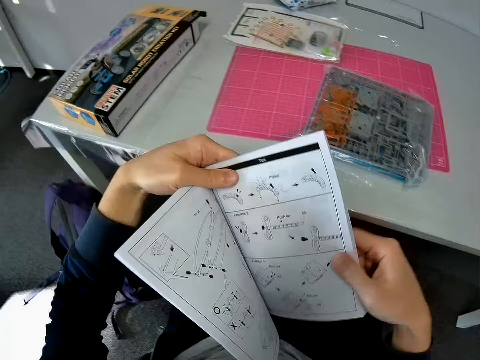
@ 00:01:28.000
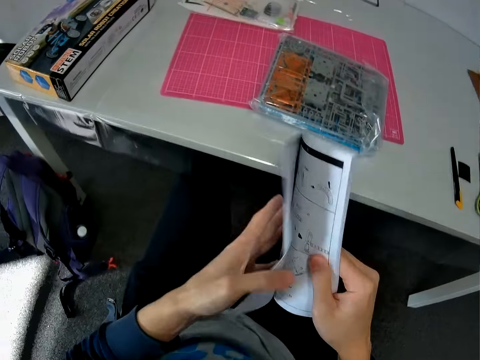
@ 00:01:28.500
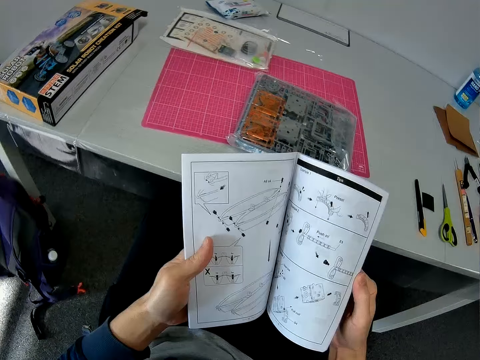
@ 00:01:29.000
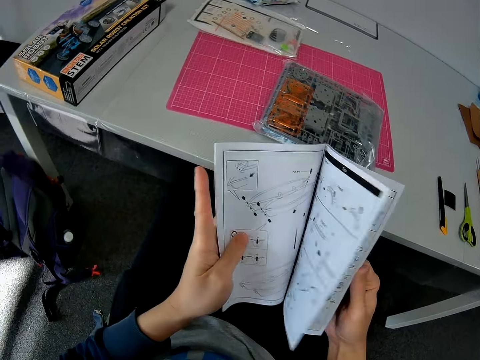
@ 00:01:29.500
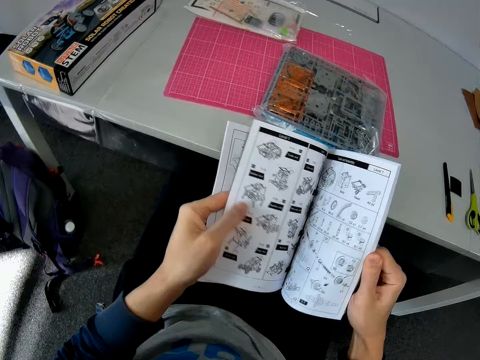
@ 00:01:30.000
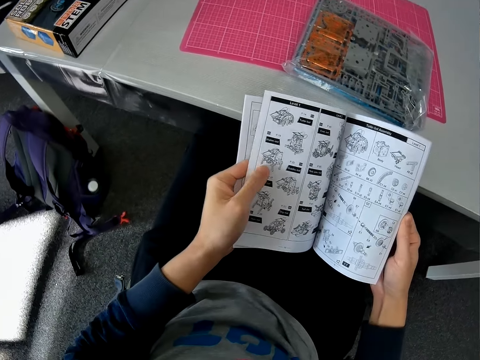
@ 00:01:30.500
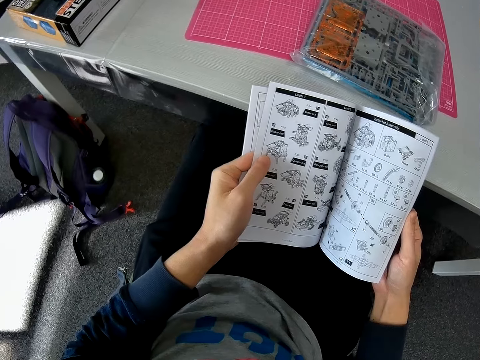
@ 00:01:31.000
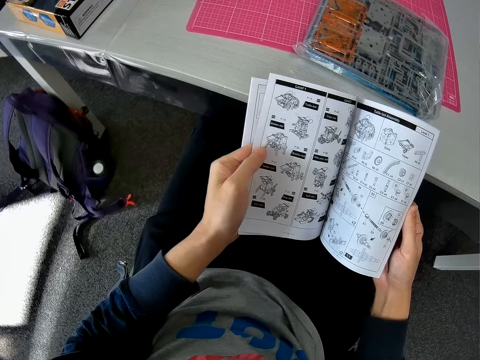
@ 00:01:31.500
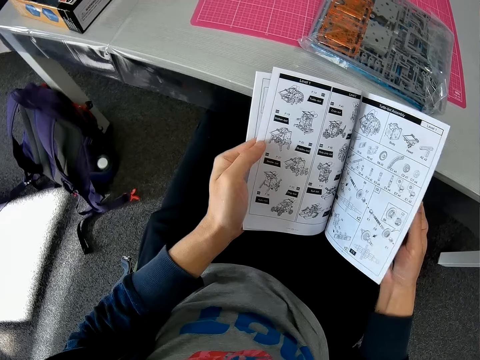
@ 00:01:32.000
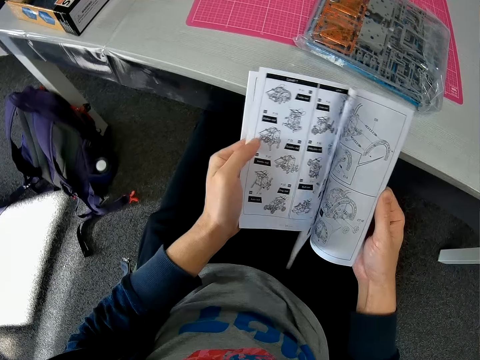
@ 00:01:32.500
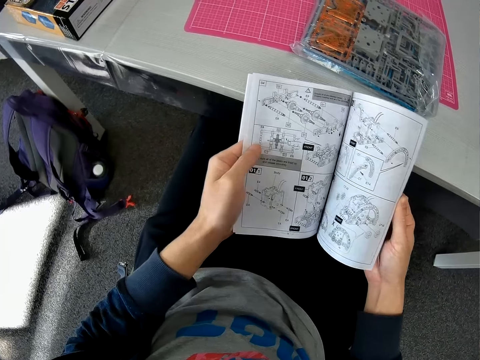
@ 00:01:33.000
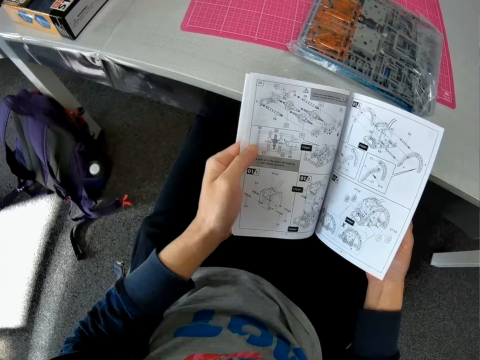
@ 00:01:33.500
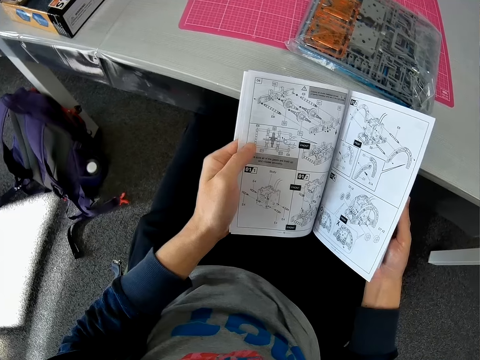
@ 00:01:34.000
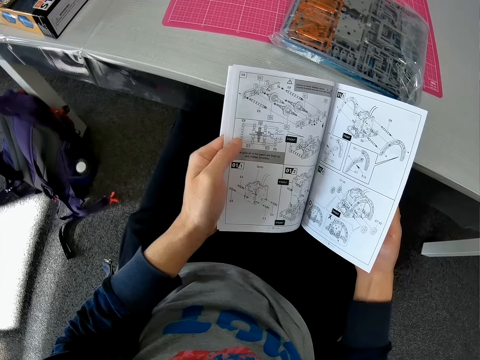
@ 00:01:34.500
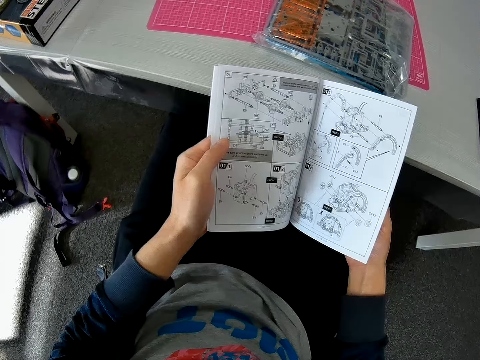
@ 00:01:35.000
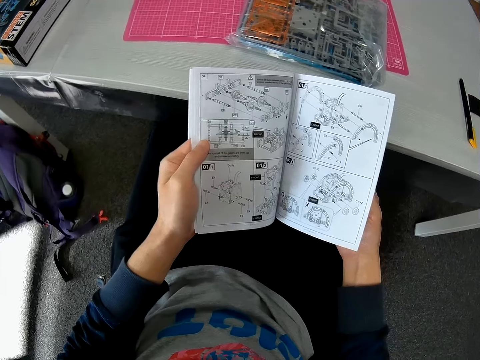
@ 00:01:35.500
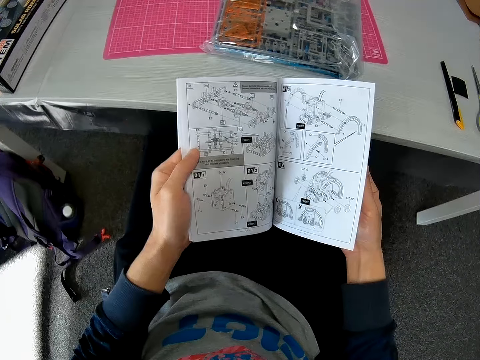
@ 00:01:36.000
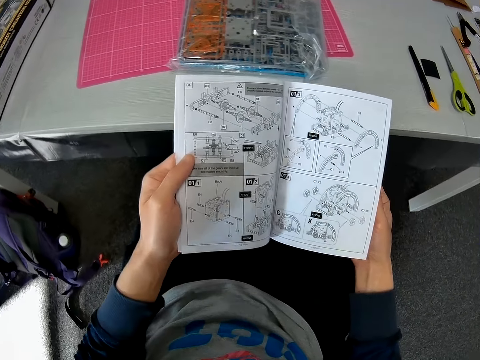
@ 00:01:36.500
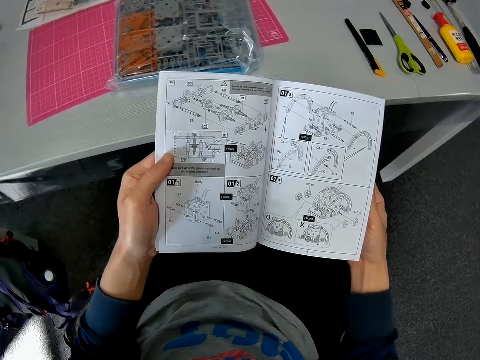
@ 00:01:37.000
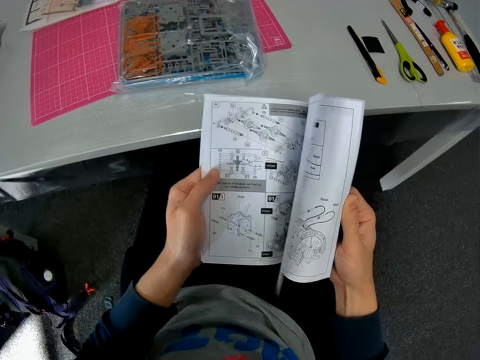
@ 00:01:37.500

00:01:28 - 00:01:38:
The camera wearer opens the manual. They turn the pages of the instruction manual. They peruse the manual. They read the manual.

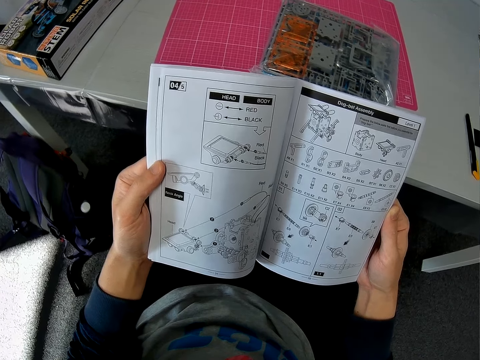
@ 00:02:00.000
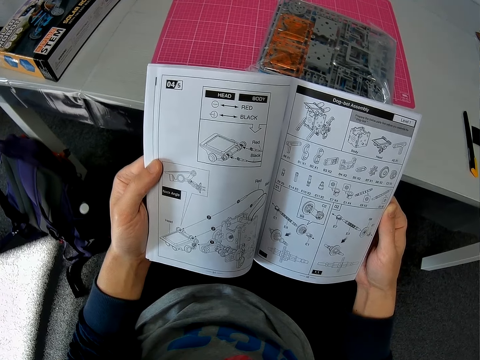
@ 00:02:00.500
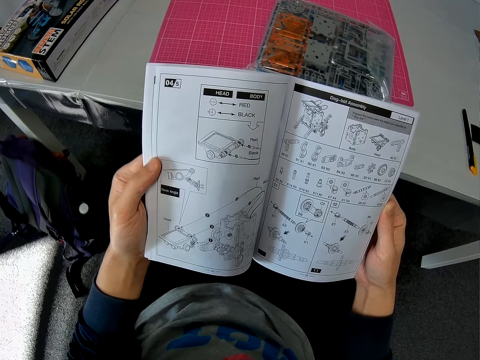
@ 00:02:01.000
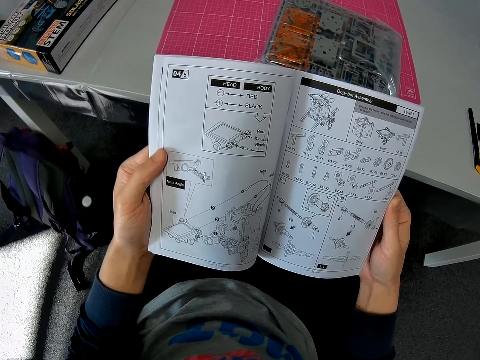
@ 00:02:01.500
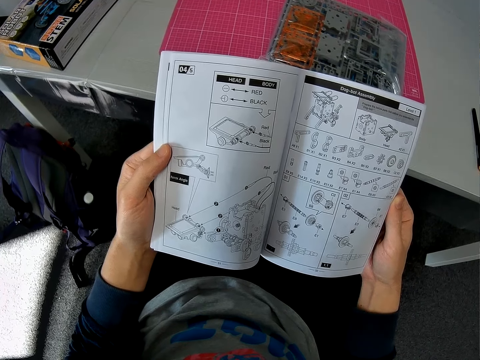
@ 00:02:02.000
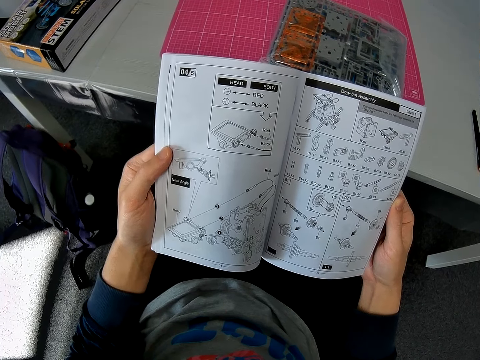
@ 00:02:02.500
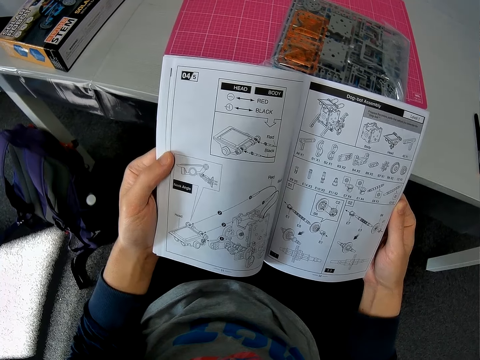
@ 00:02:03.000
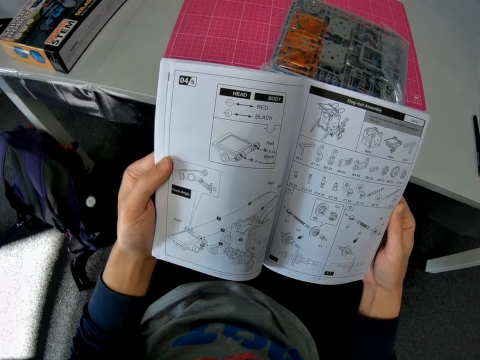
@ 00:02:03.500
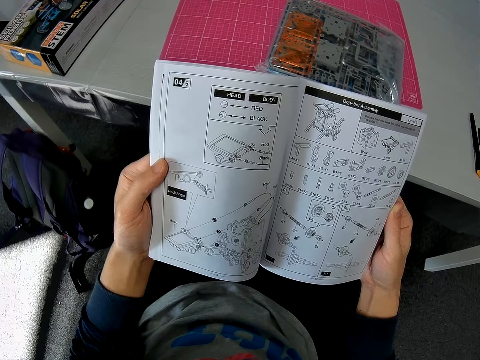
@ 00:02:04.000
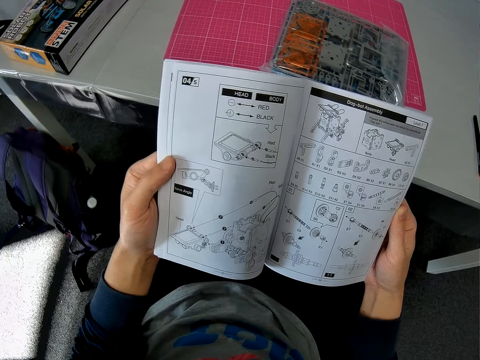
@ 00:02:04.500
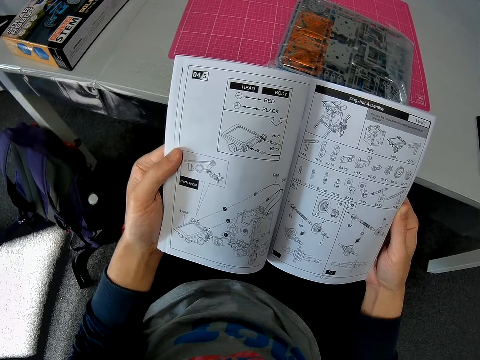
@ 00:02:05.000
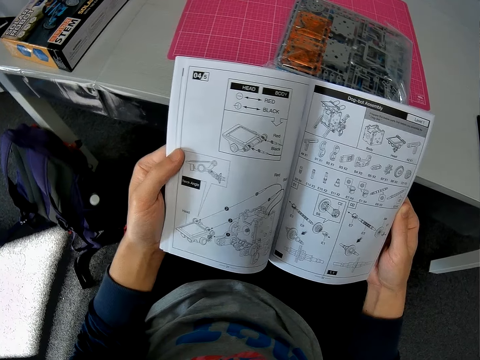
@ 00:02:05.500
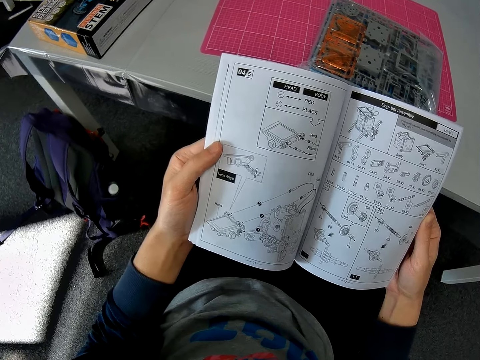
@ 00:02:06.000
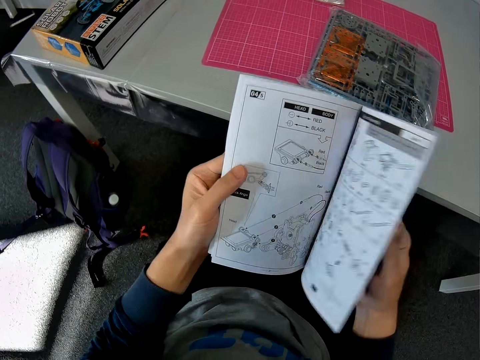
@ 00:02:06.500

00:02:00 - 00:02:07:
The camera wearer peruses the manual.

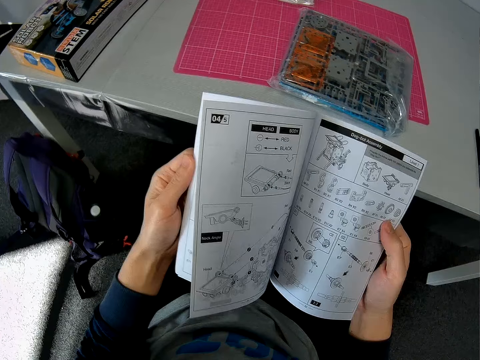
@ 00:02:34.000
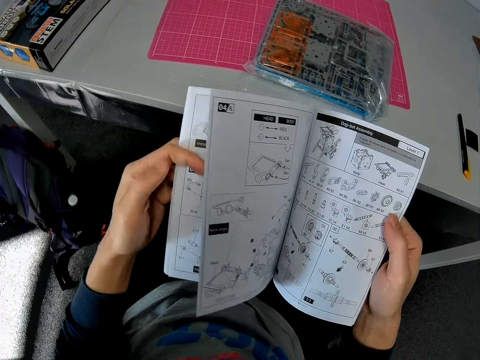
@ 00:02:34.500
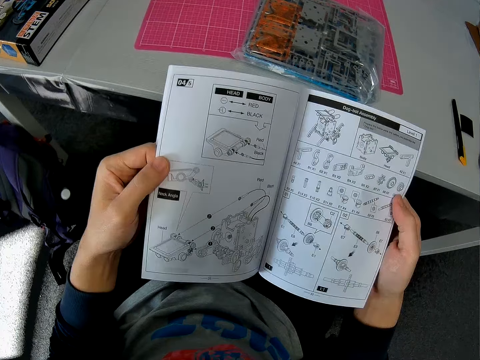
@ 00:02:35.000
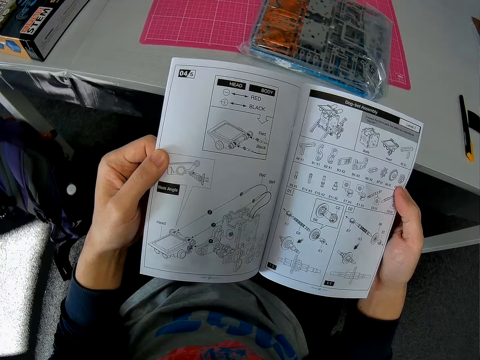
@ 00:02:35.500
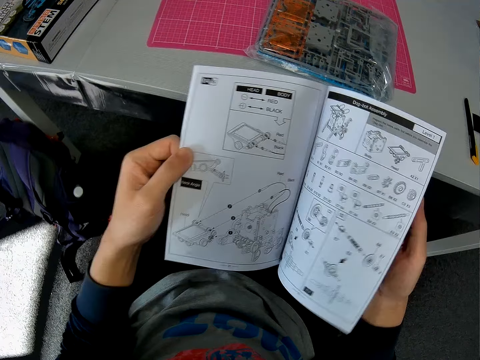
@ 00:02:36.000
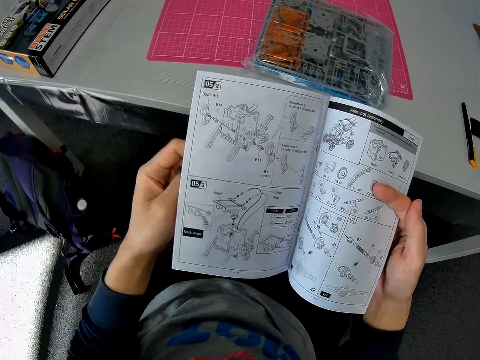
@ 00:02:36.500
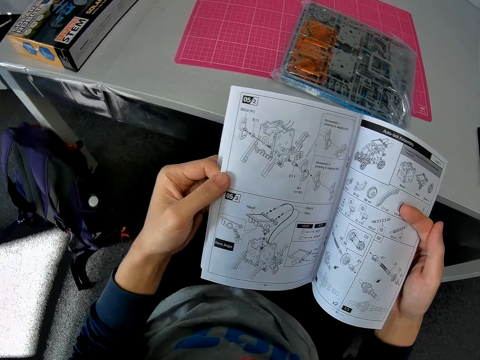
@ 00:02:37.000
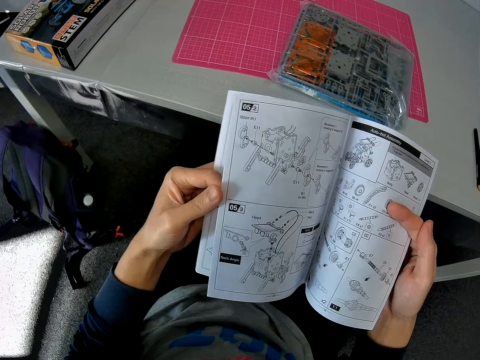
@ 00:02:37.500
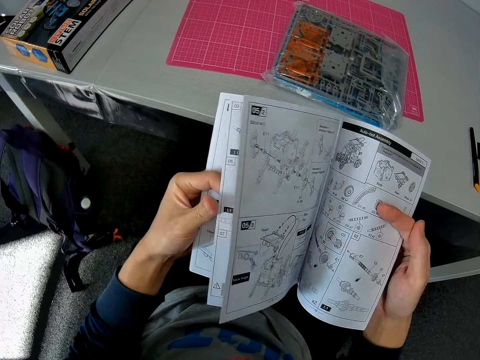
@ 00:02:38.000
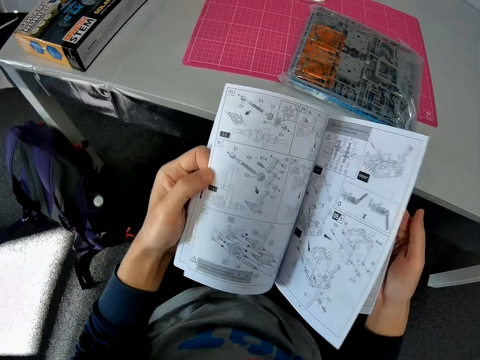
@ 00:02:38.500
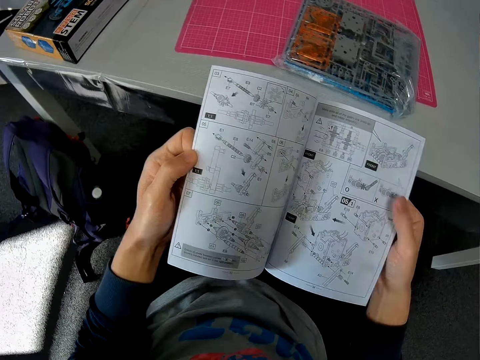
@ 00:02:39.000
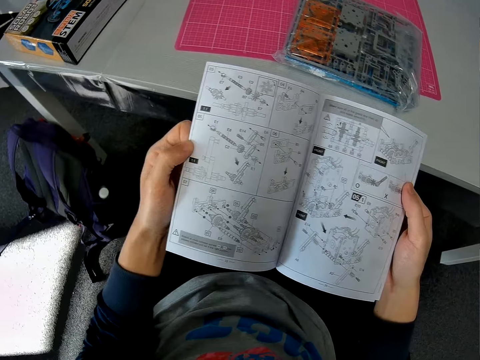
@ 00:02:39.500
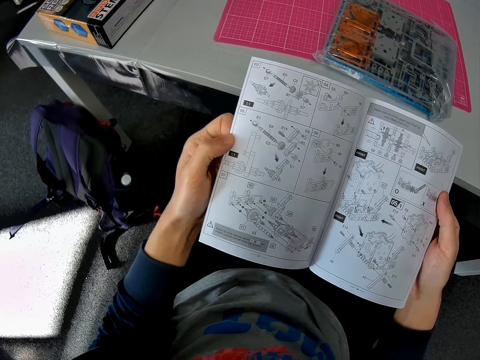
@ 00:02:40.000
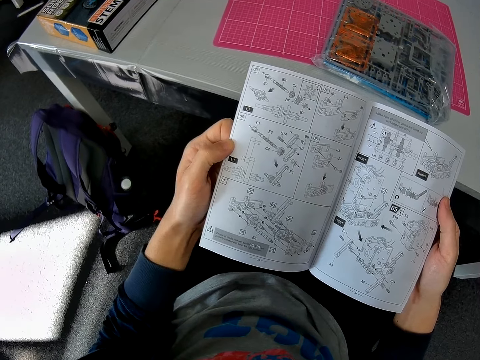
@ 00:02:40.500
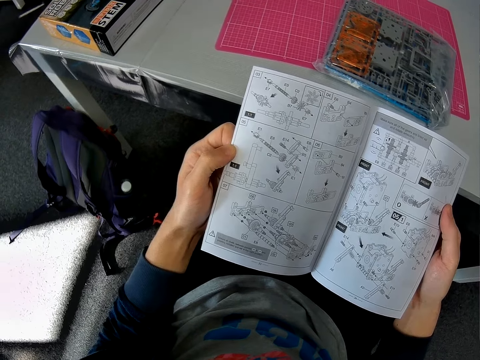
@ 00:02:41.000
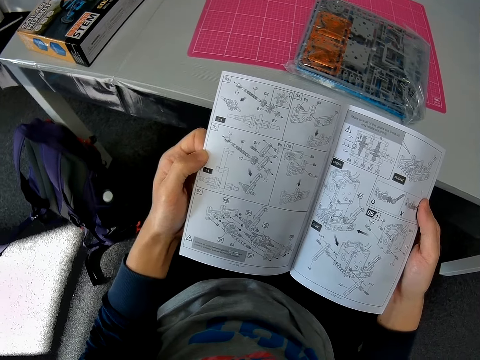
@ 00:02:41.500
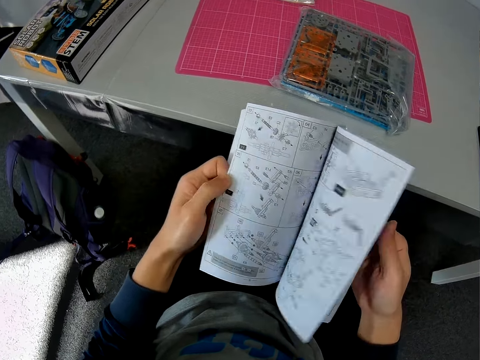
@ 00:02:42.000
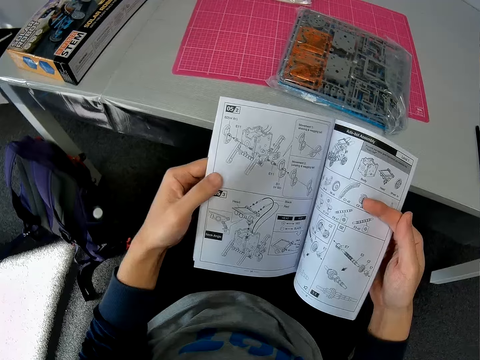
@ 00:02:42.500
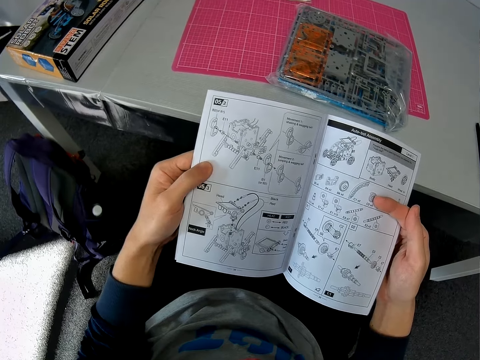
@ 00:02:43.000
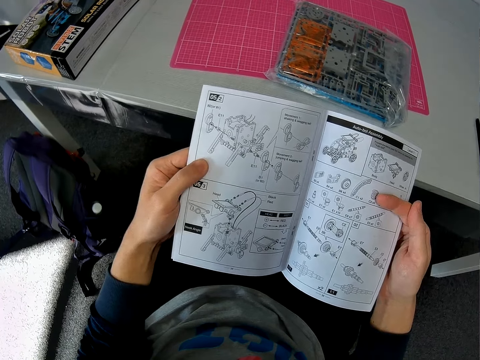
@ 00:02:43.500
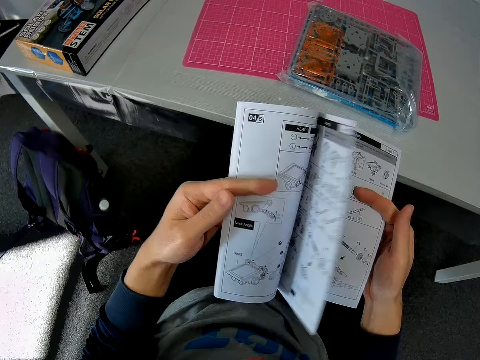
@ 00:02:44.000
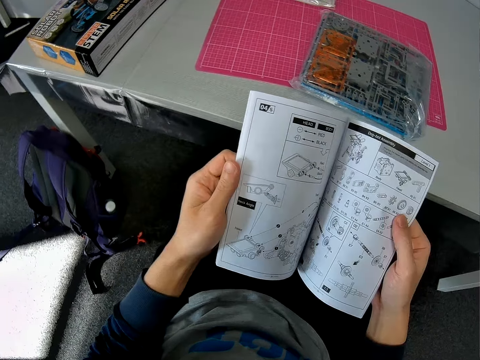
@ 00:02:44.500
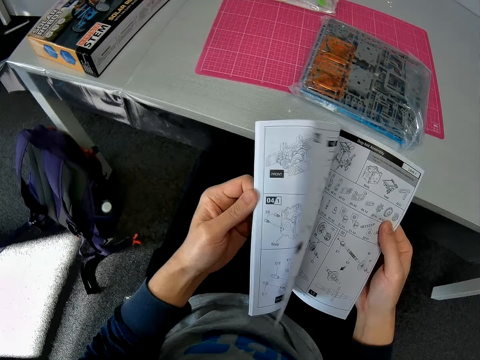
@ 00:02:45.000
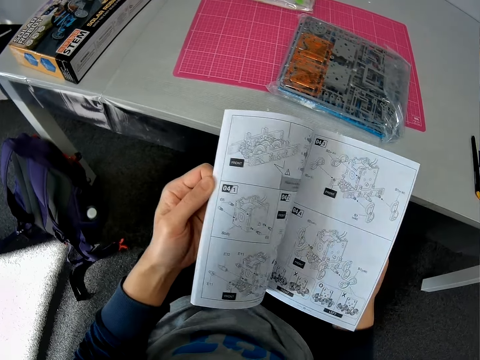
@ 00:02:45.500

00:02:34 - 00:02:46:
The camera wearer peruses the manual backwards. They read the manual.
